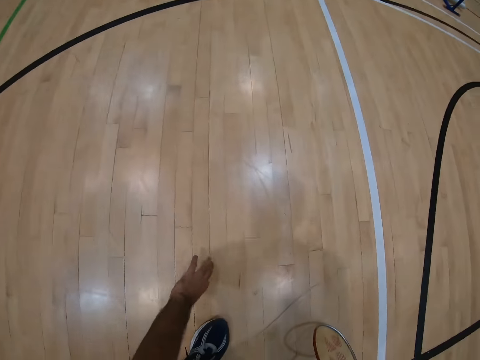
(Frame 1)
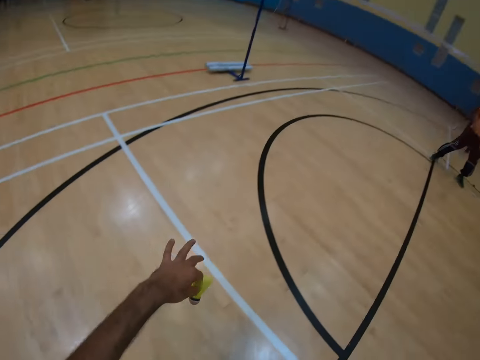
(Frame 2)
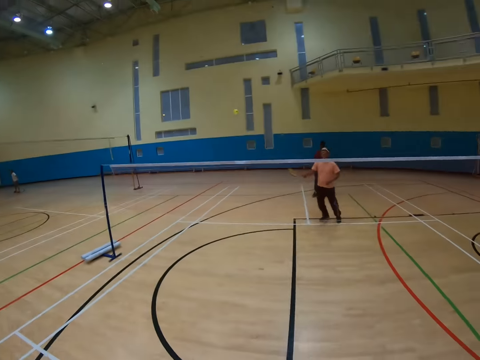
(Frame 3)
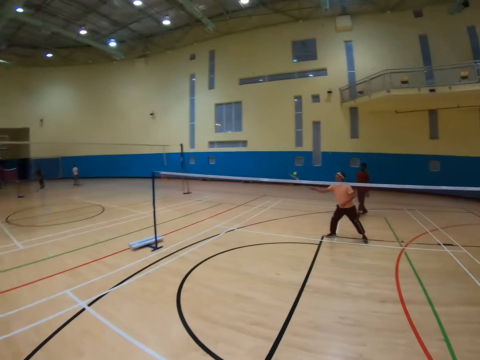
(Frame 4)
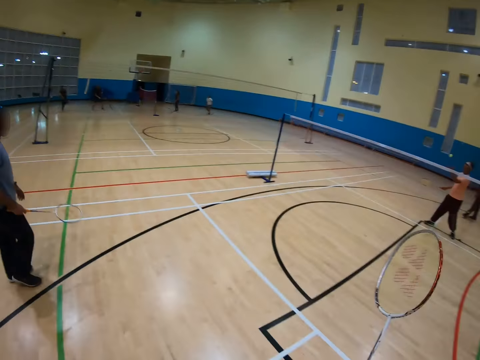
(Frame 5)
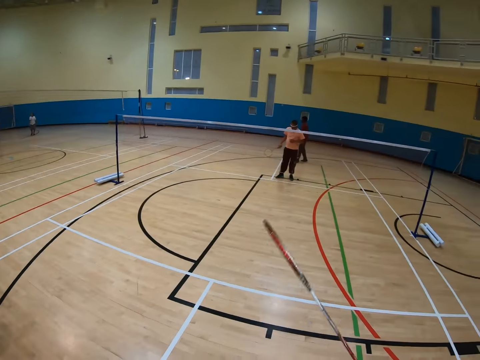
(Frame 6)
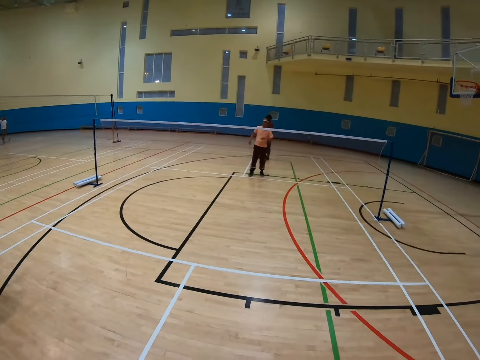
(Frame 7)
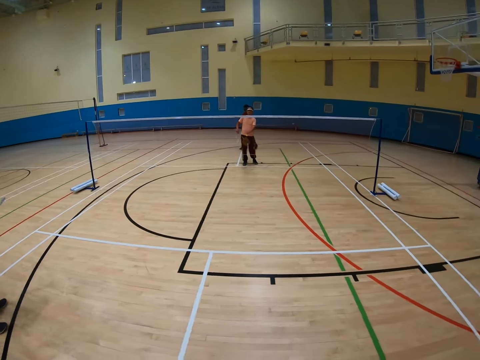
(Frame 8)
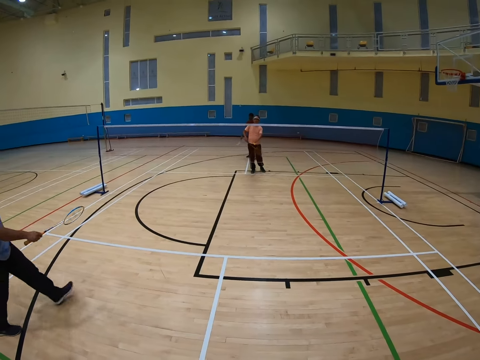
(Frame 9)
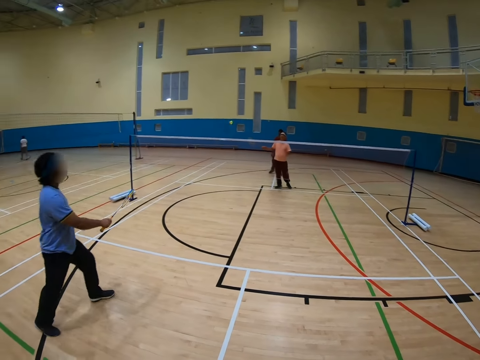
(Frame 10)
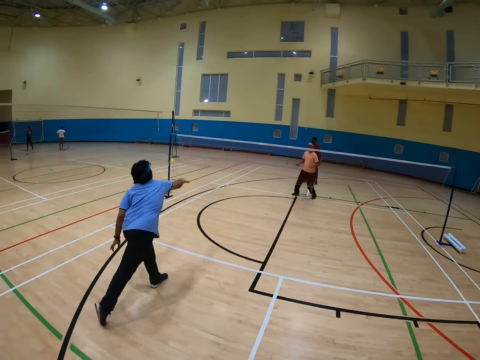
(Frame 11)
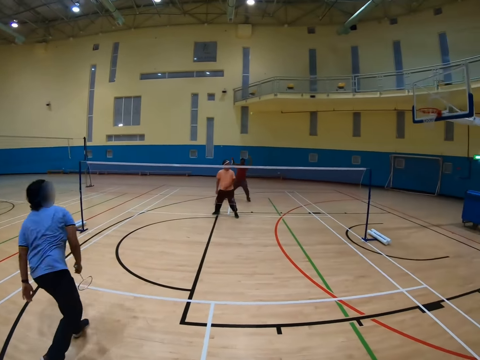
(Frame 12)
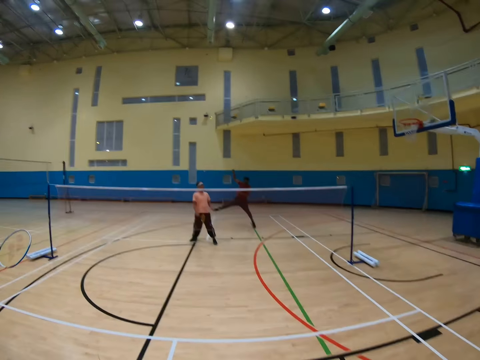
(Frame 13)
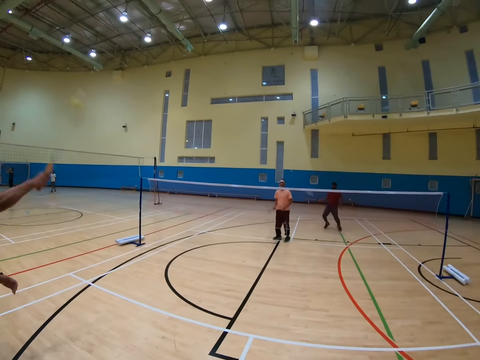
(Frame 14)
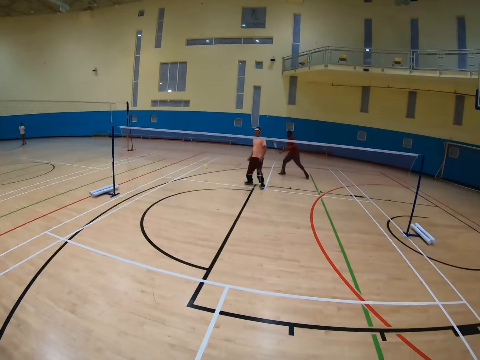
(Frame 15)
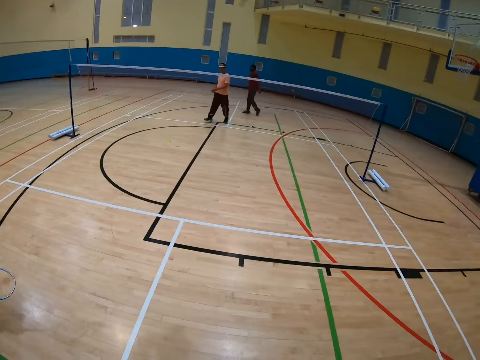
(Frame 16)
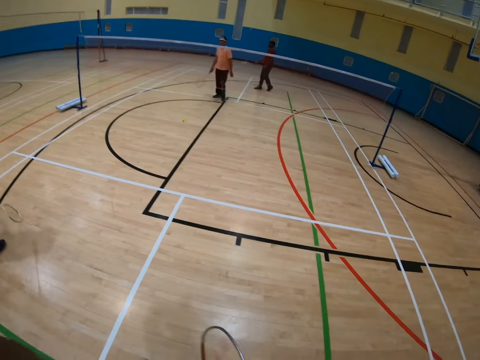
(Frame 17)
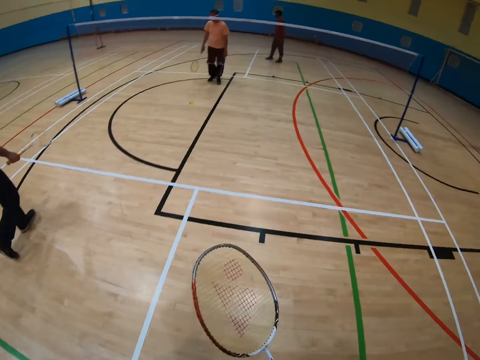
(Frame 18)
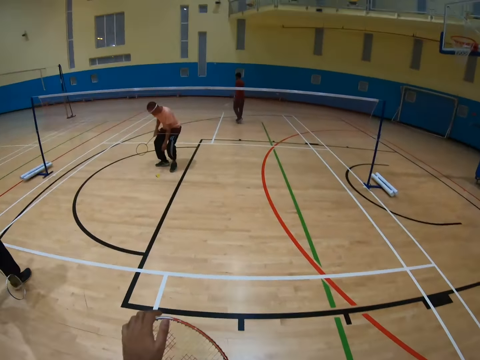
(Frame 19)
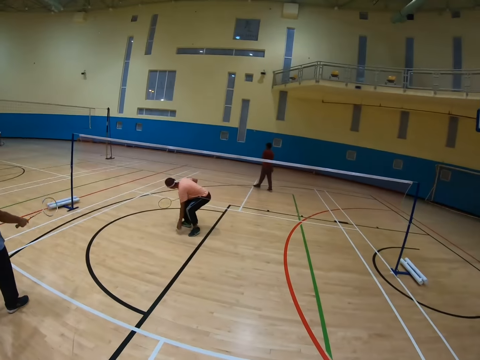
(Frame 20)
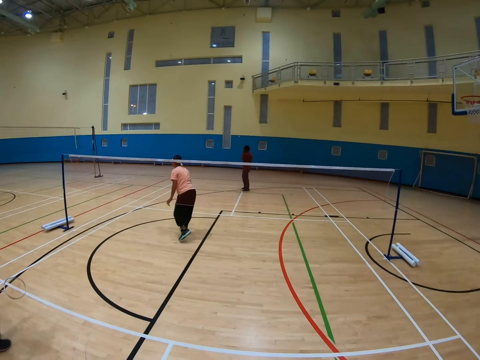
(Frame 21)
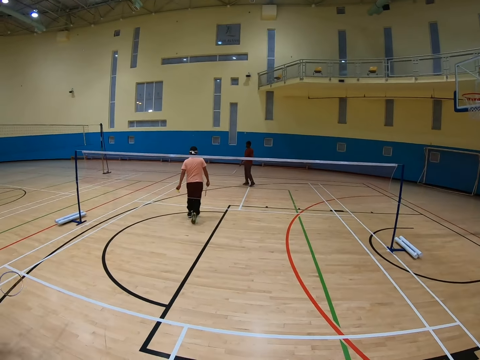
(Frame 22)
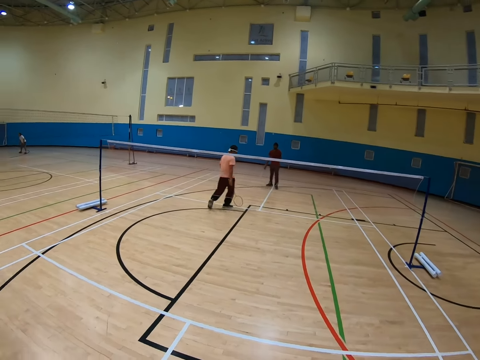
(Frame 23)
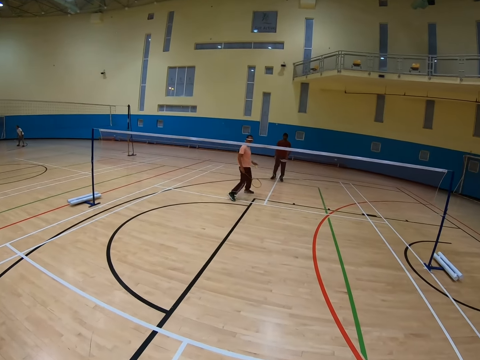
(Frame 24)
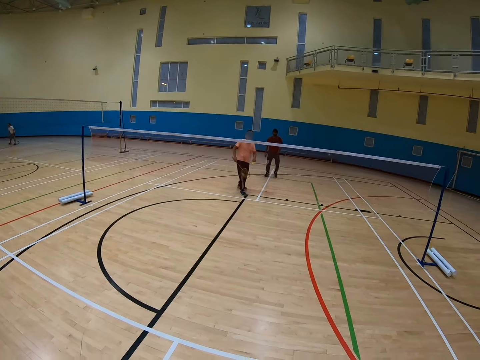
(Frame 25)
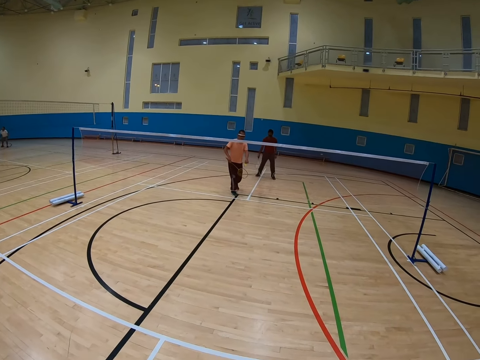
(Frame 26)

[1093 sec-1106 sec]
The camera wearer picks up the shuttlecock on the floor and hits the shuttlecock. A man hits the shuttlecock. The man hits the badminton shuttlecock. Another man jumps up. The camera wearer walks in the badminton court. A third man walks in the badminton court. The first man walks in the badminton court. The first man picks up the badminton shuttlecock.

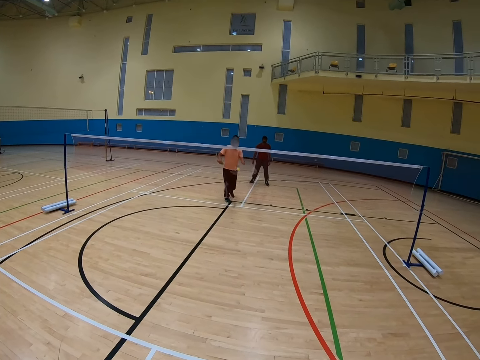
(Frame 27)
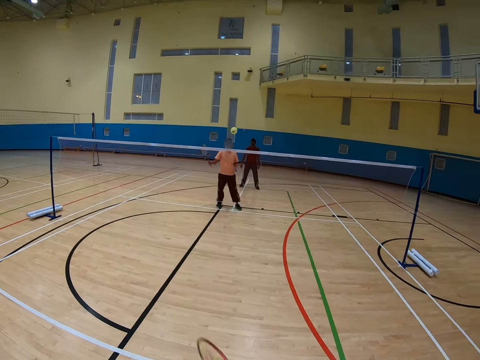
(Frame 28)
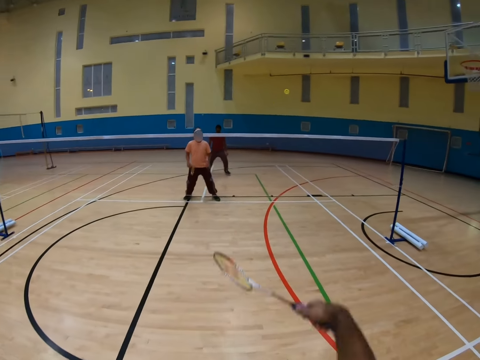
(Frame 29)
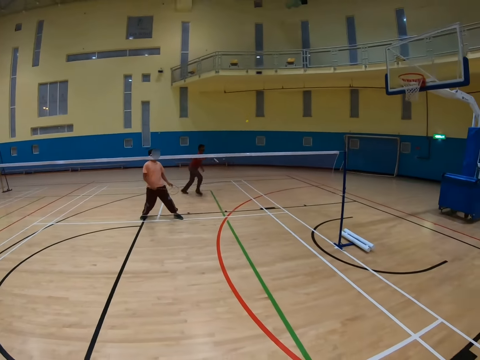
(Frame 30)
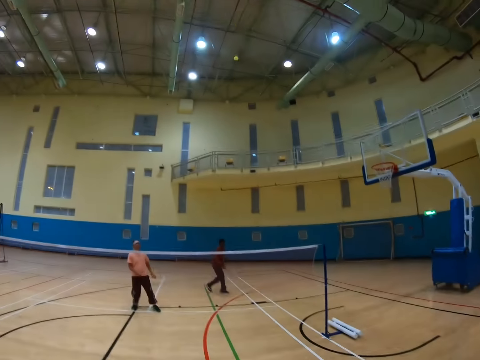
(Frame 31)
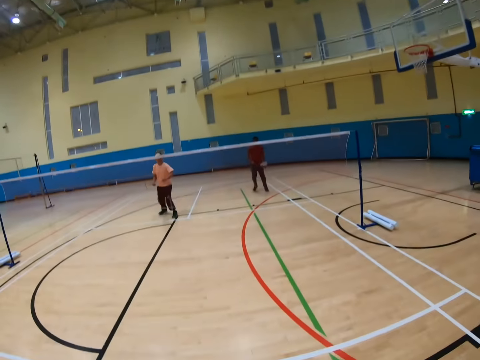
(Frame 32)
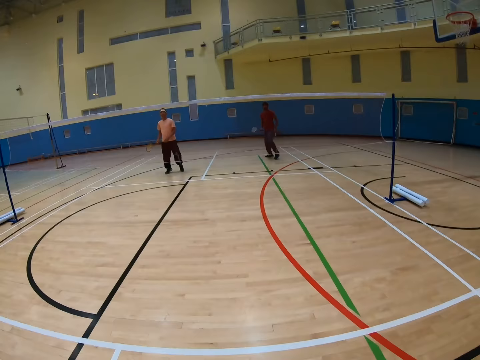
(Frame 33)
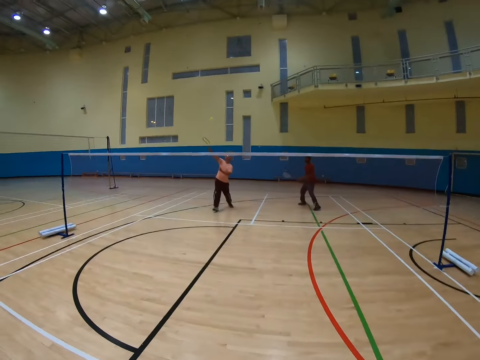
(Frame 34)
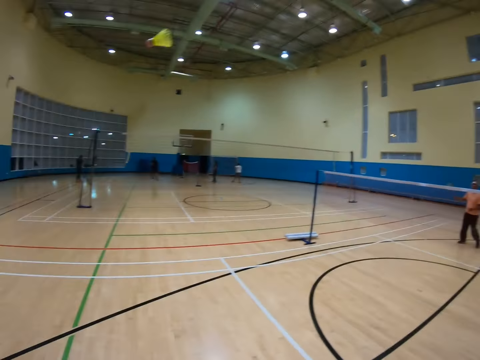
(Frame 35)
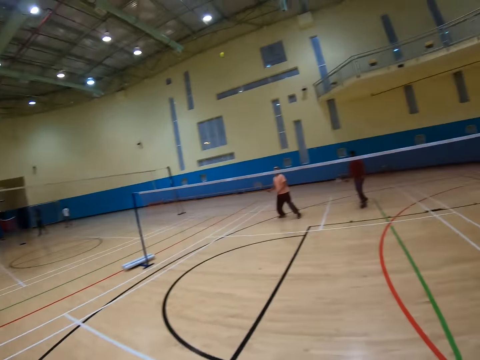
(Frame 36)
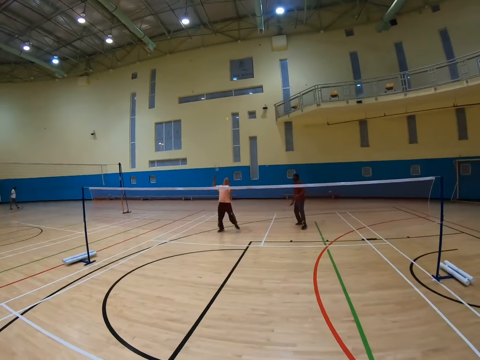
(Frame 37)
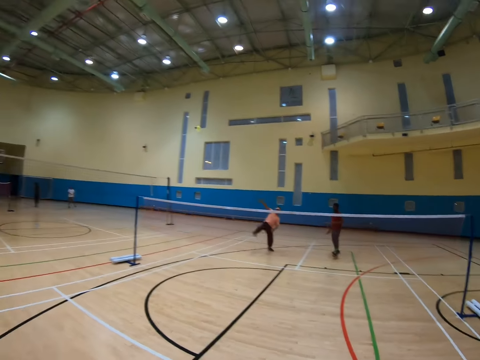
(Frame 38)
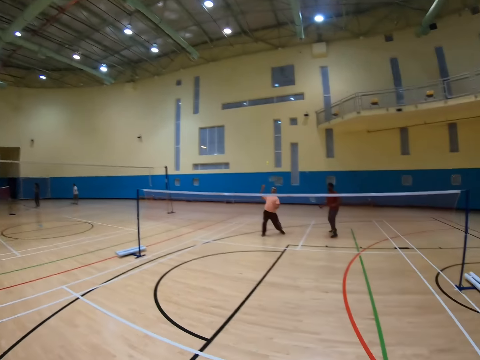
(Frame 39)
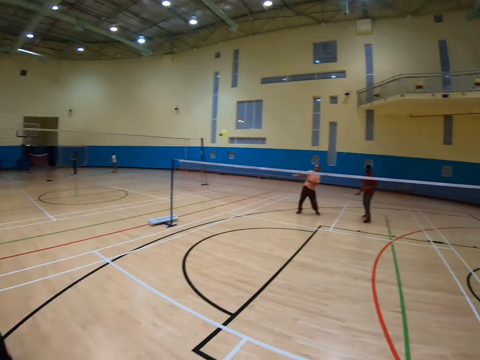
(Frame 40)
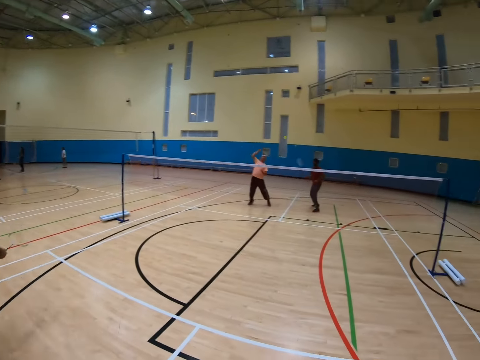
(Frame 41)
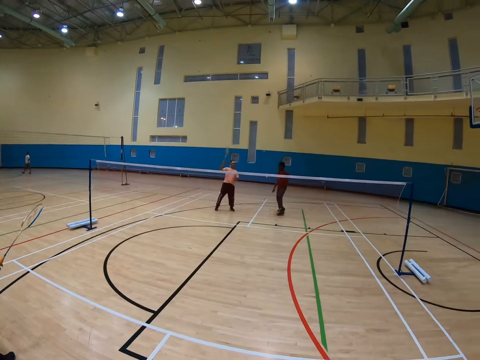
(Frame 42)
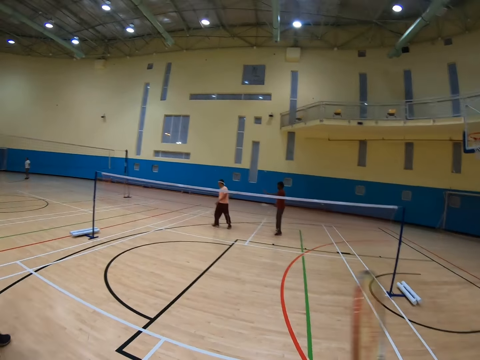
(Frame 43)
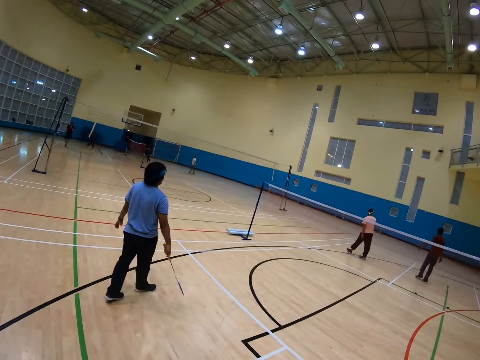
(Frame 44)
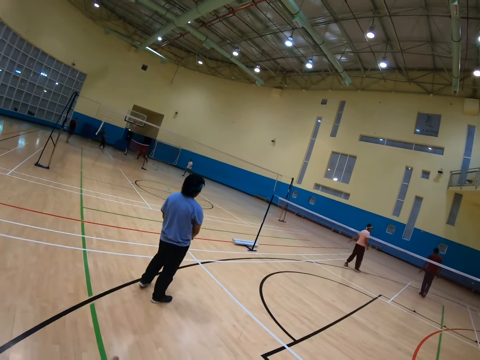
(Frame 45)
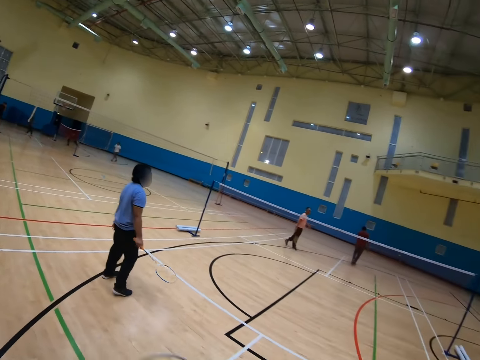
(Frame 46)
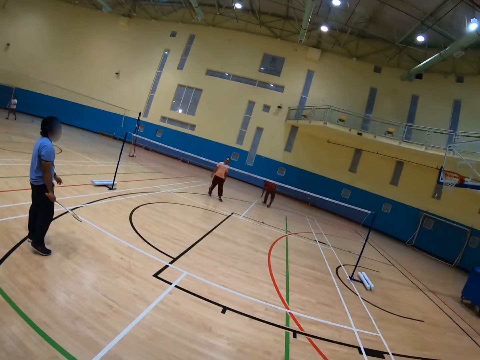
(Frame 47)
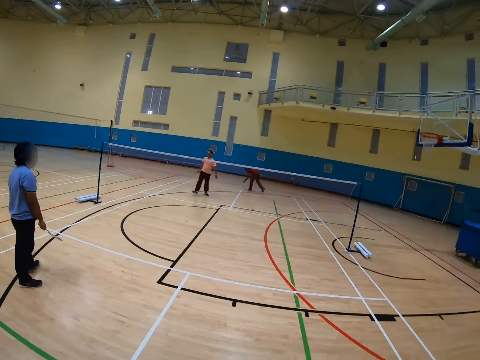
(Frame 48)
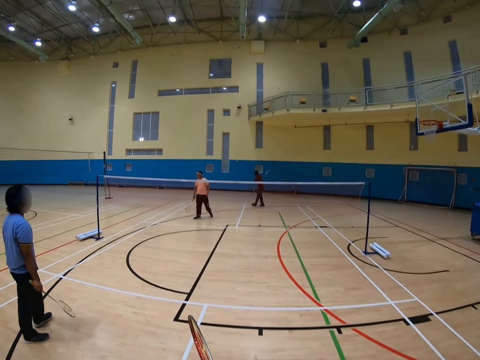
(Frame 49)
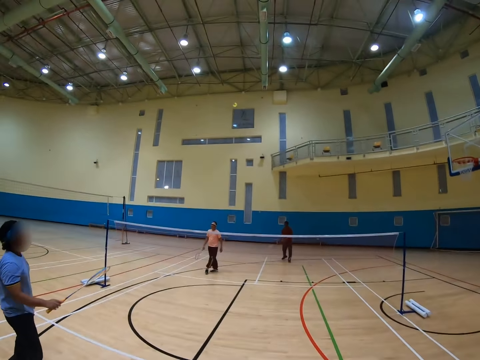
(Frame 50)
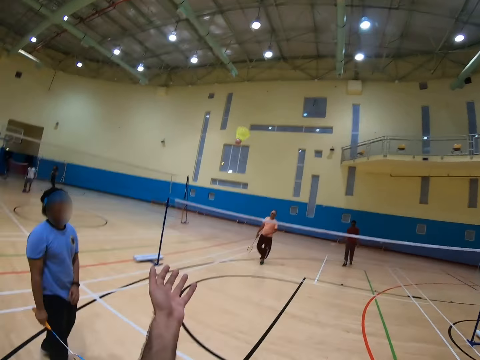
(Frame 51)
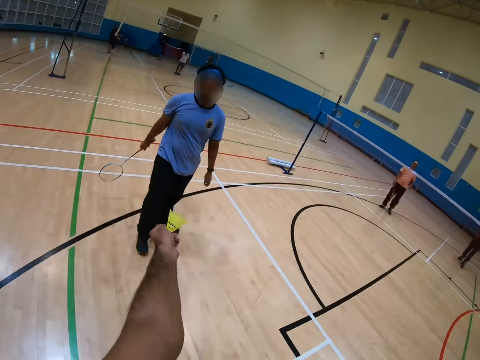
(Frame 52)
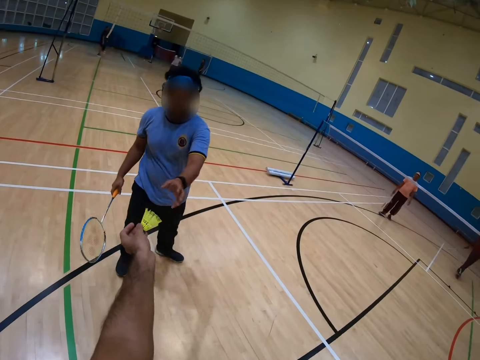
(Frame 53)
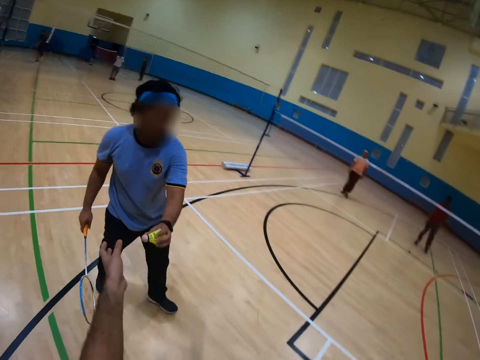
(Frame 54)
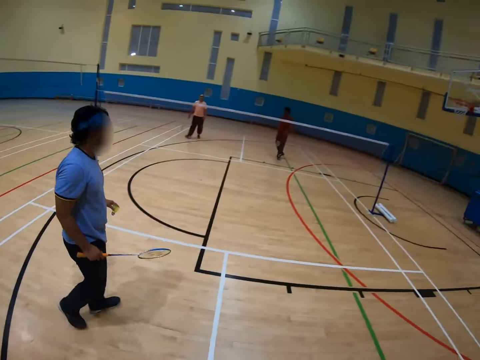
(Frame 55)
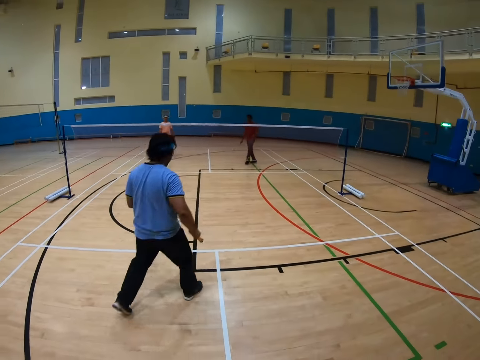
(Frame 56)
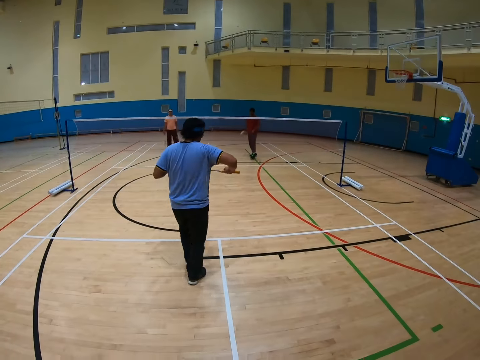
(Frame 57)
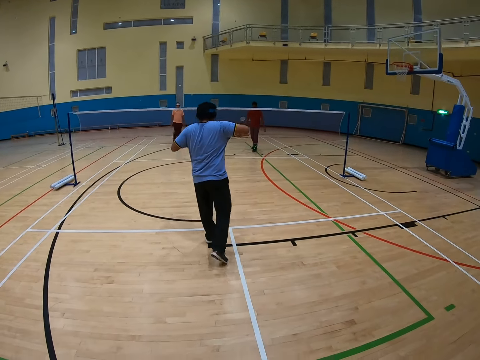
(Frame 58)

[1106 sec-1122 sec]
A man hits the badminton shuttlecock. The camera wearer hits the badminton shuttlecock. They play the badminton. Another man hits the badminton shuttlecock. The first man hits the badminton shuttlecock. A third man hits the badminton shuttlecock. The second man picks up the badminton shuttlecock. The camera wearer catches the badminton shuttlecock and gives the shuttlecock to the third man. The third man takes the badminton shuttlecock.
